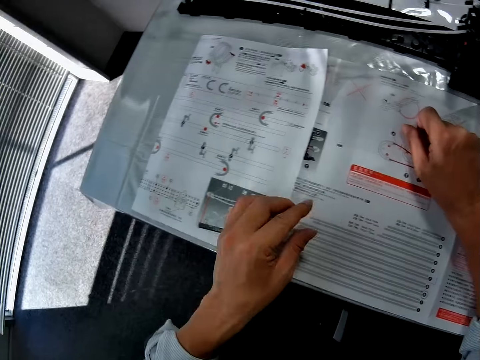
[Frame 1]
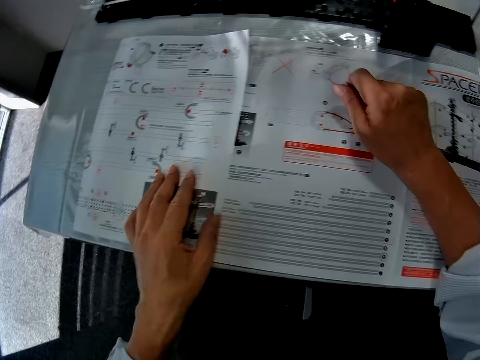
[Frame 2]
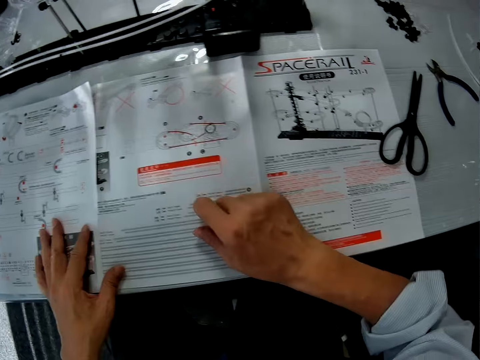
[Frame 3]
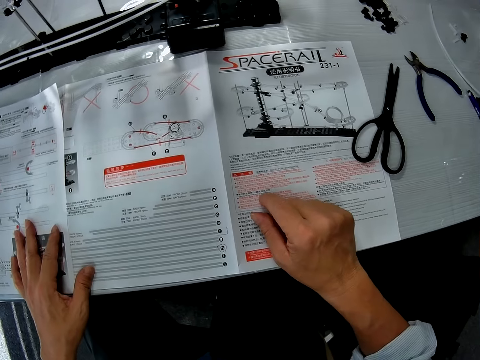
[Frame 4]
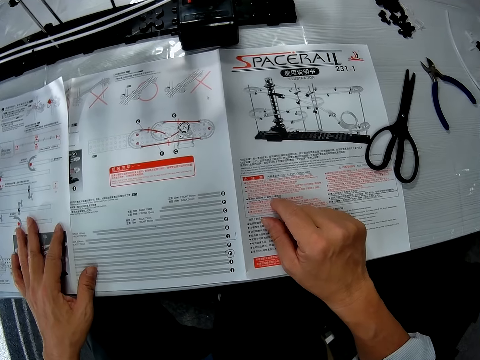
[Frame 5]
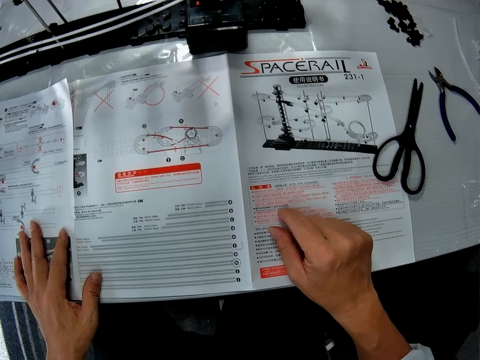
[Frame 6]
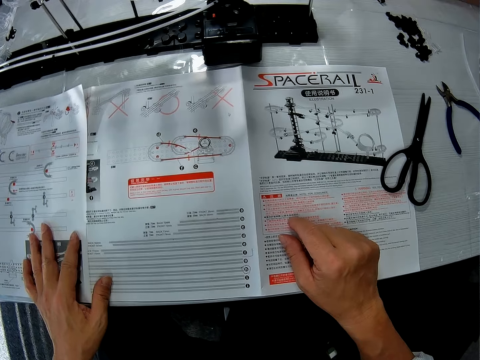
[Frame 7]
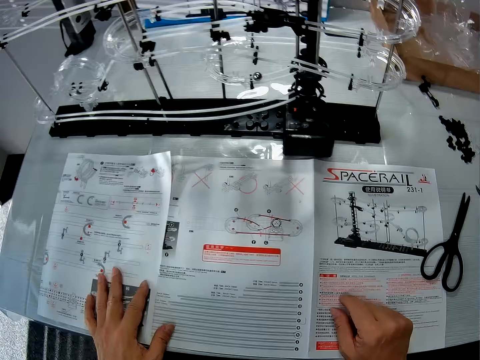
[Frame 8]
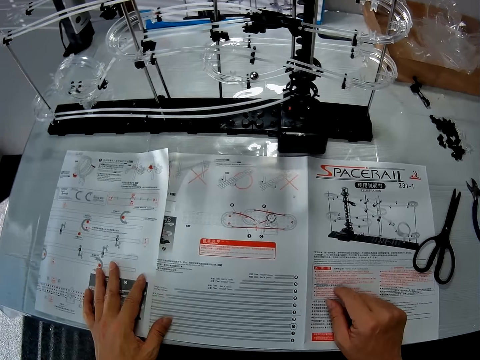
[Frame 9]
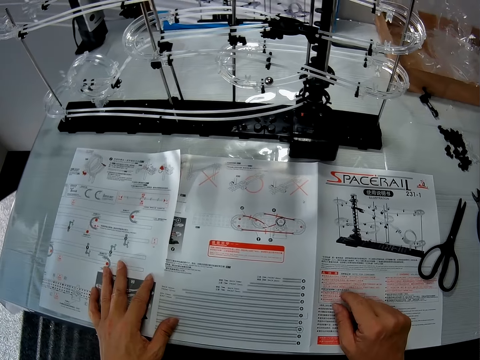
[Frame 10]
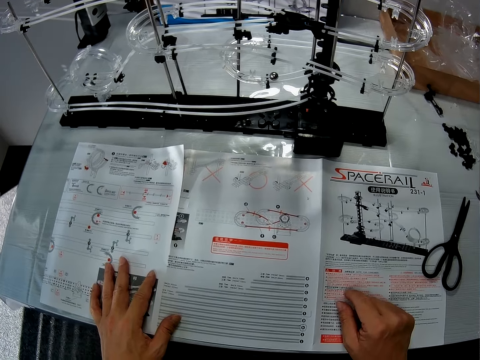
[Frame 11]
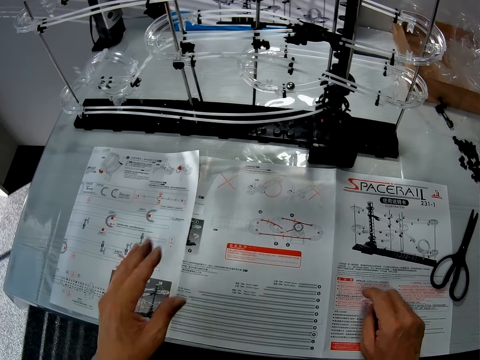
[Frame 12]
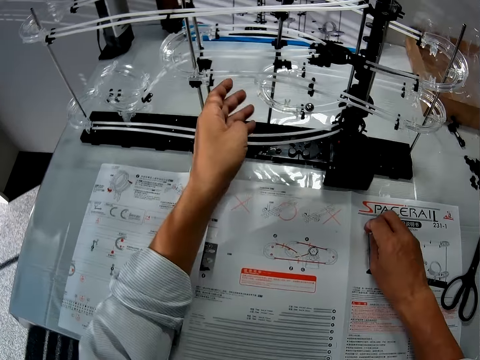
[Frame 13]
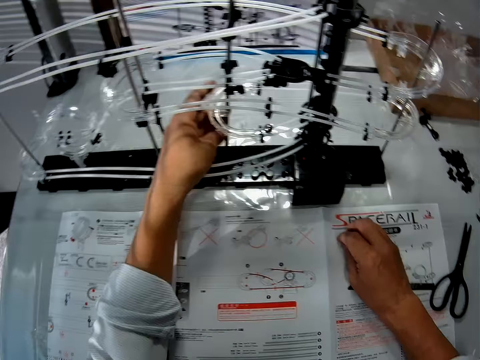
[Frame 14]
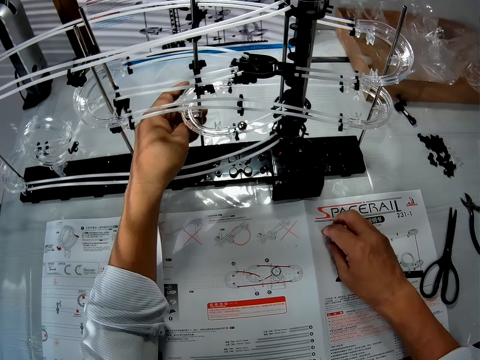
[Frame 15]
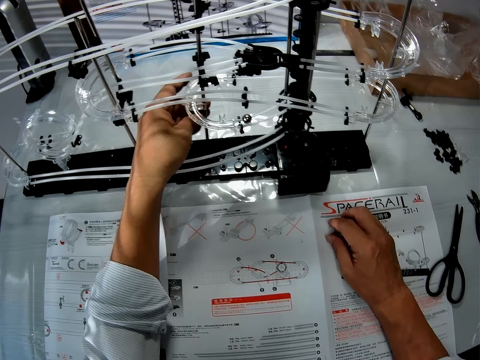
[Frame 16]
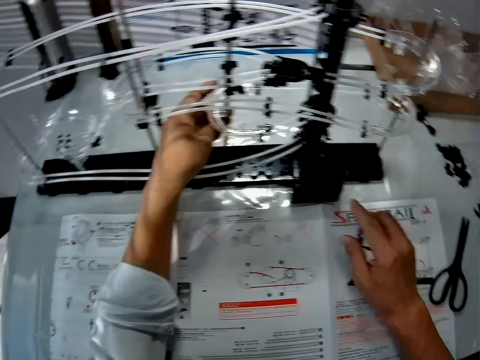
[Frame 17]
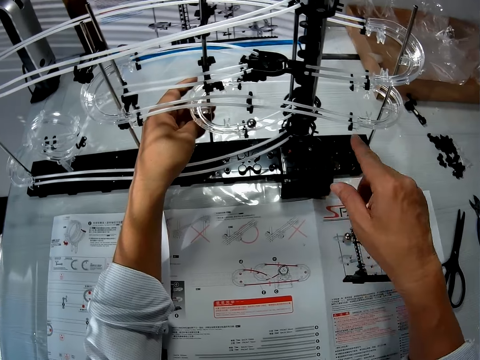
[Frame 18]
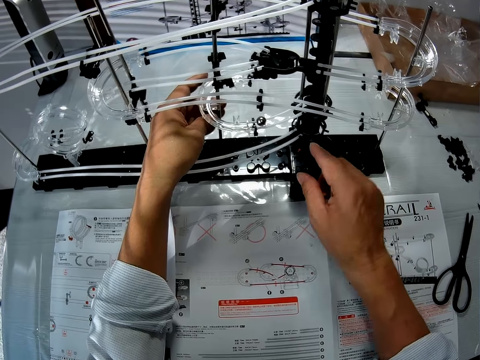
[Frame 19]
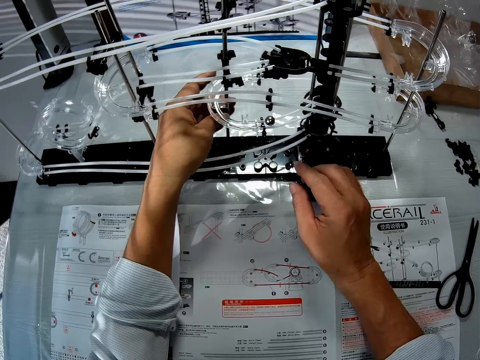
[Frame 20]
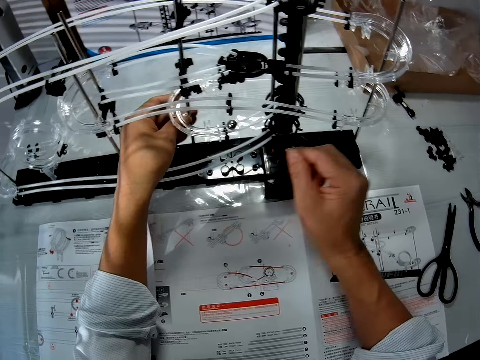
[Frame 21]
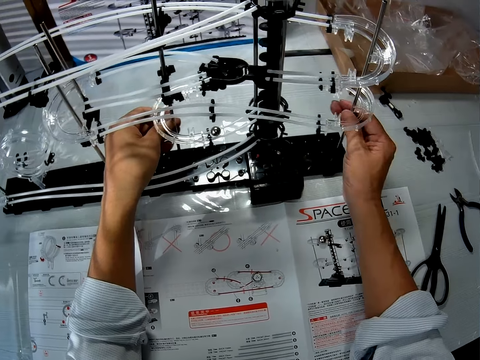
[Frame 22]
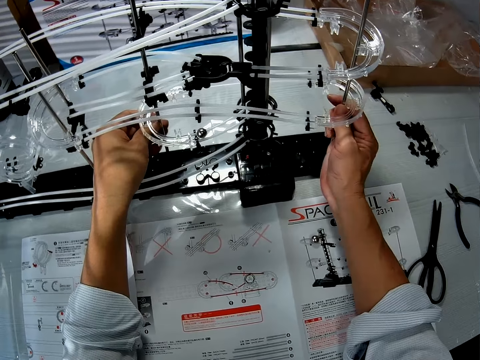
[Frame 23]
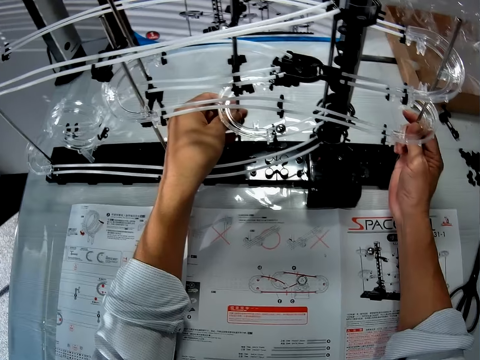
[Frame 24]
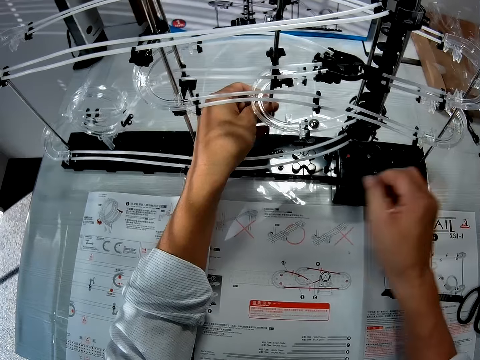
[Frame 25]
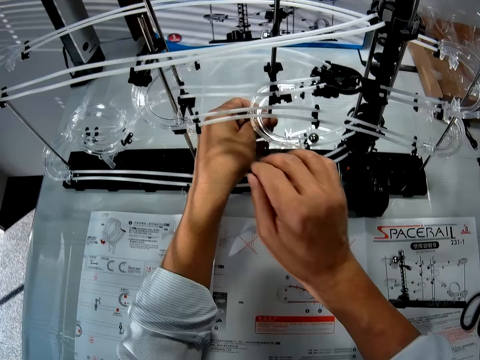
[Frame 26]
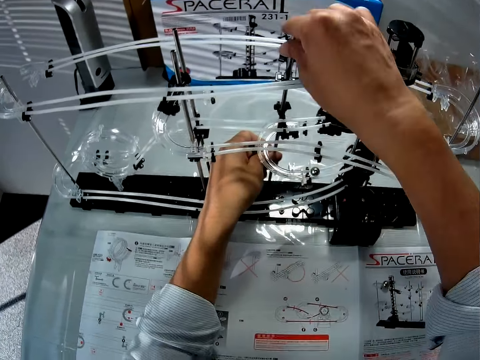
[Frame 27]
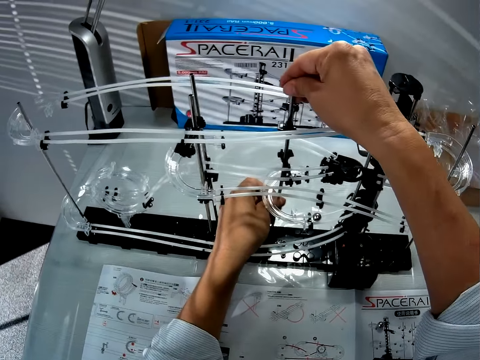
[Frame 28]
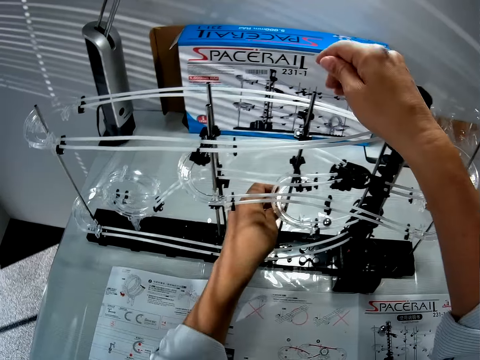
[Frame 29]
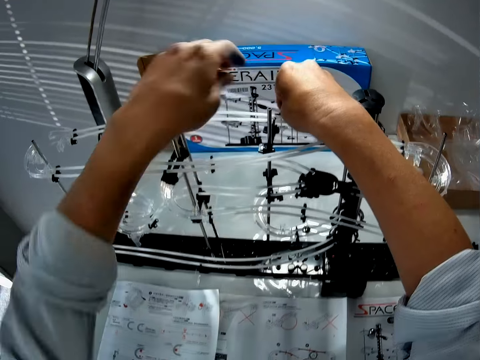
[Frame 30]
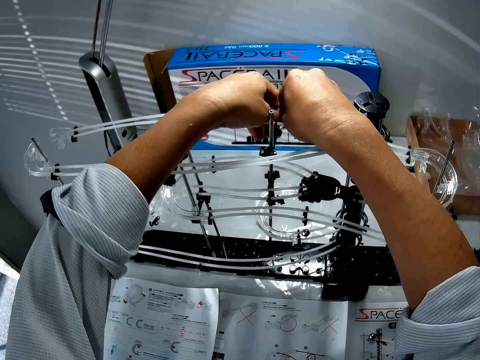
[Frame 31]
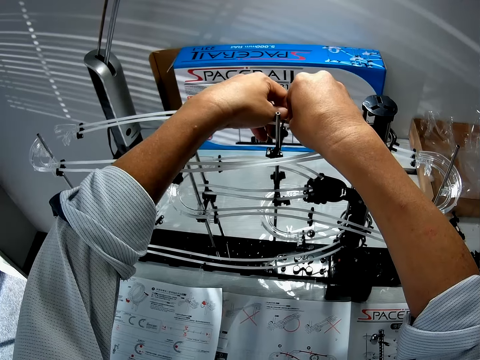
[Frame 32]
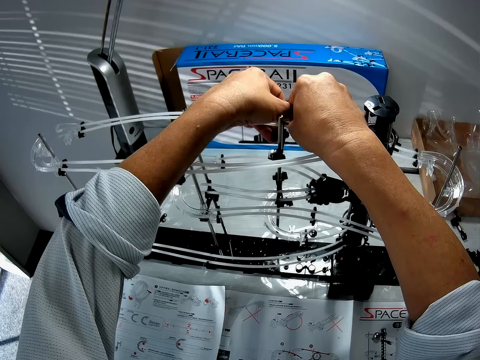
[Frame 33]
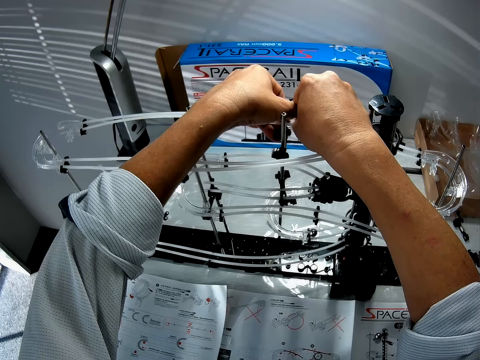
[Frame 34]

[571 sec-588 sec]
The camera wearer puts his hands on the paper. He reads a user's manual. He touches the space rail part. He makes adjustments to the roller coaster toy. He lifts his hand. He pulls the space rail part. He moves his hand. He touches the space rail top. He fixes the part of the space rail.

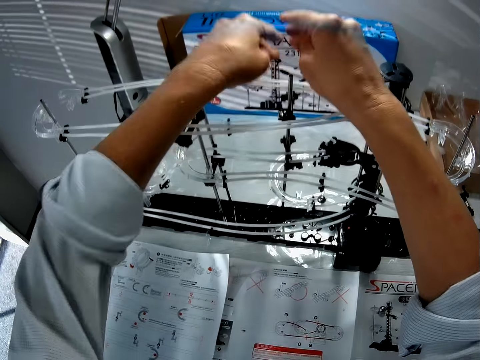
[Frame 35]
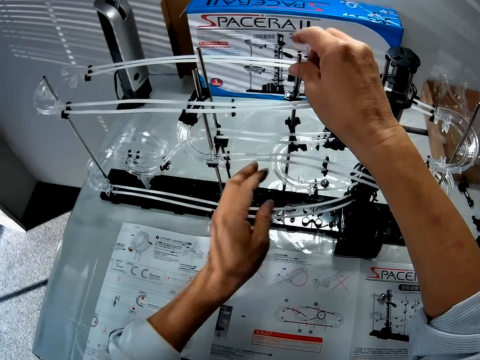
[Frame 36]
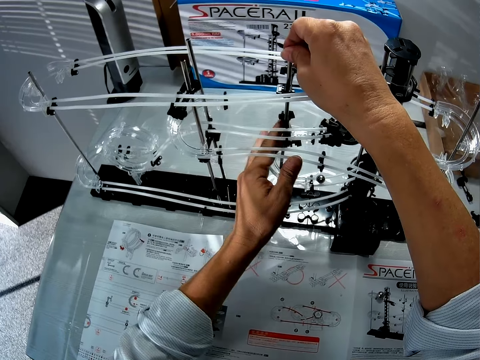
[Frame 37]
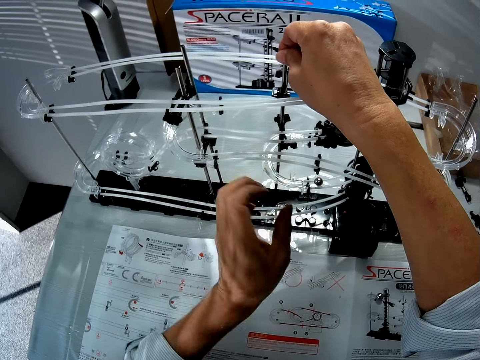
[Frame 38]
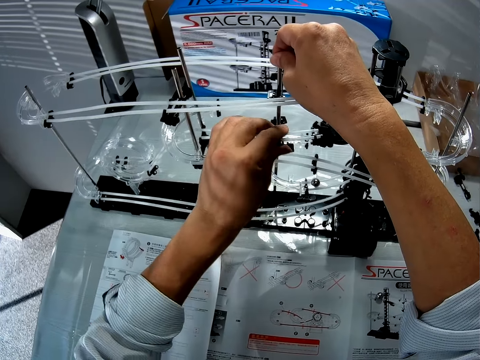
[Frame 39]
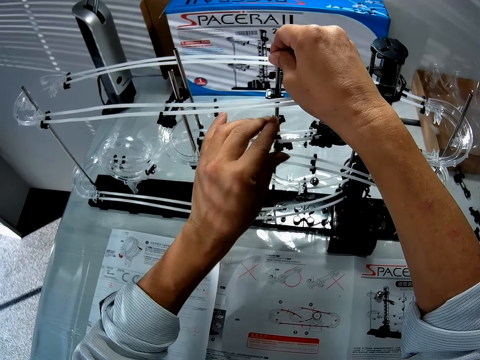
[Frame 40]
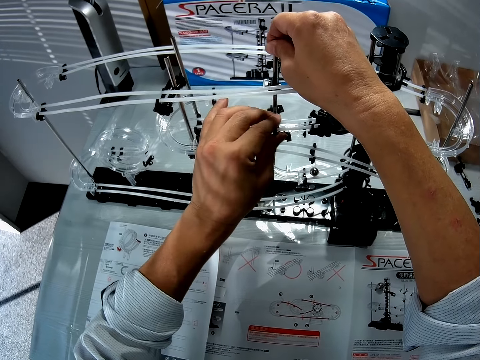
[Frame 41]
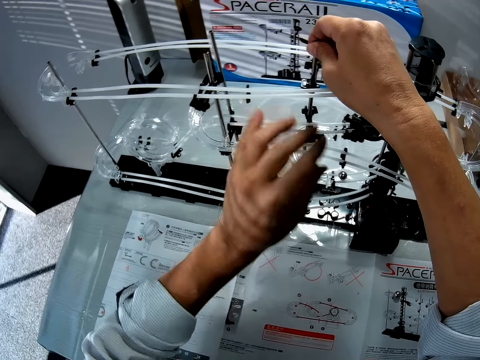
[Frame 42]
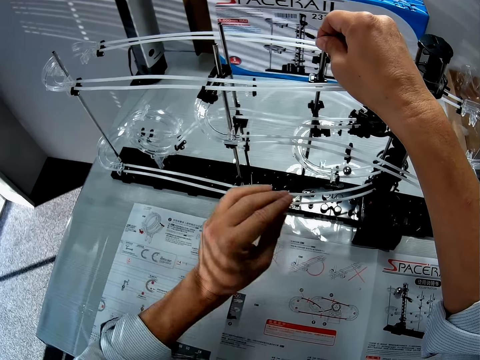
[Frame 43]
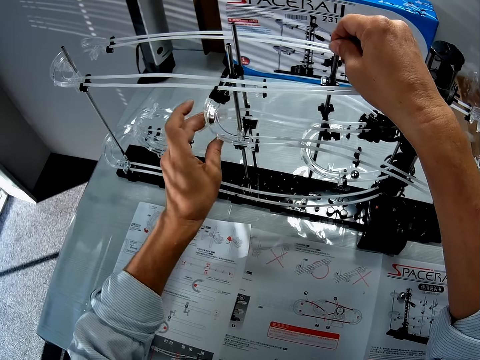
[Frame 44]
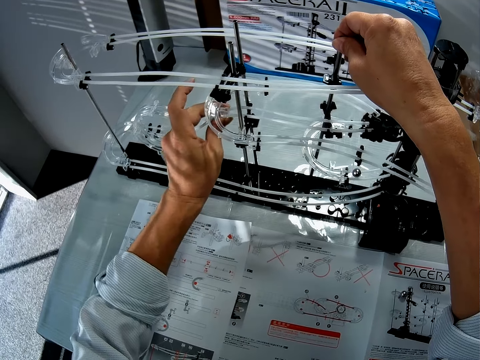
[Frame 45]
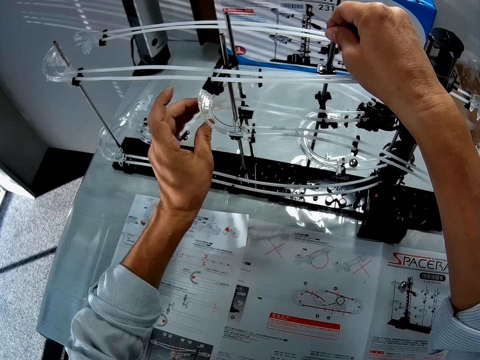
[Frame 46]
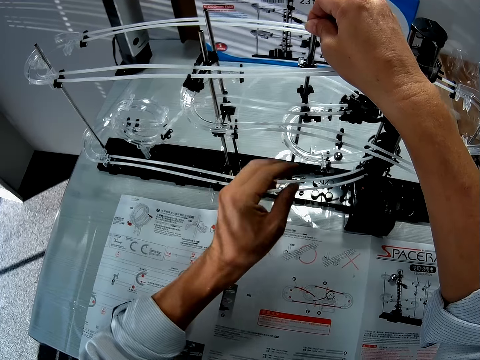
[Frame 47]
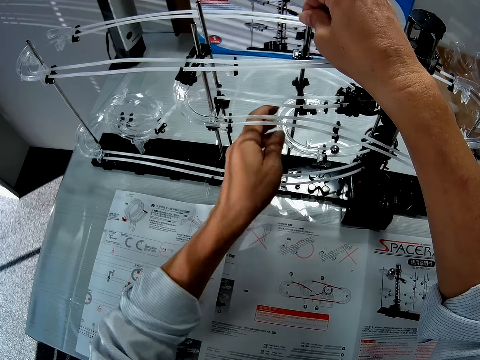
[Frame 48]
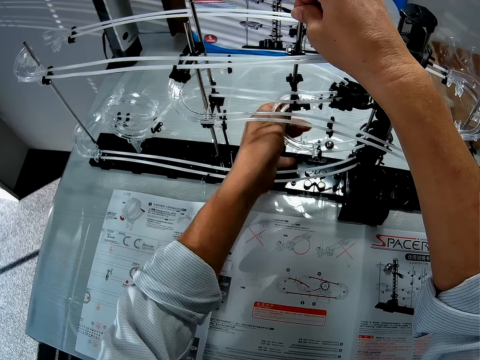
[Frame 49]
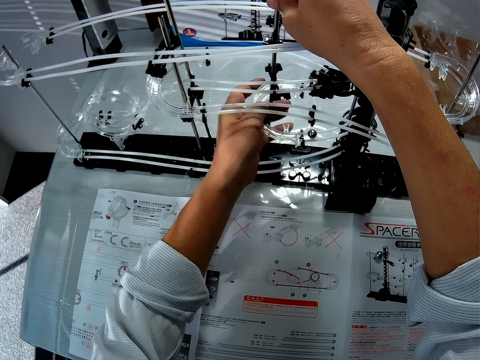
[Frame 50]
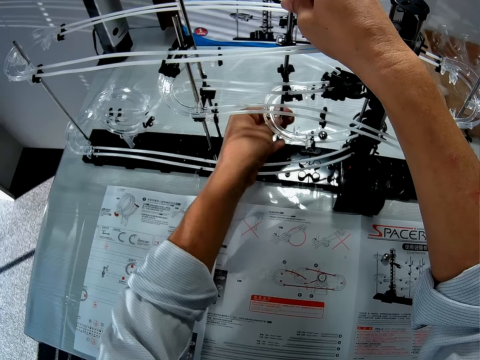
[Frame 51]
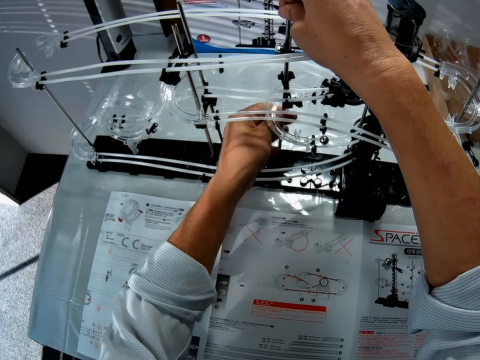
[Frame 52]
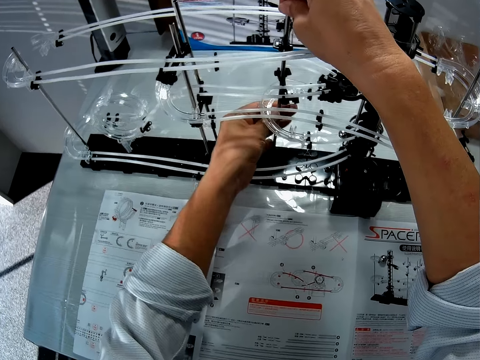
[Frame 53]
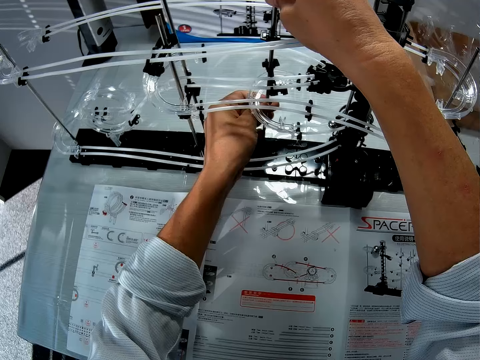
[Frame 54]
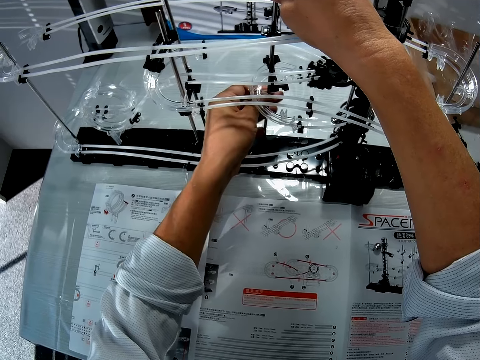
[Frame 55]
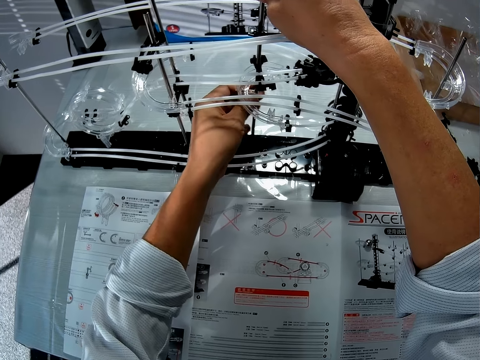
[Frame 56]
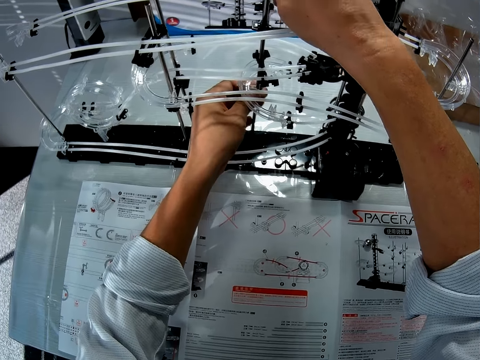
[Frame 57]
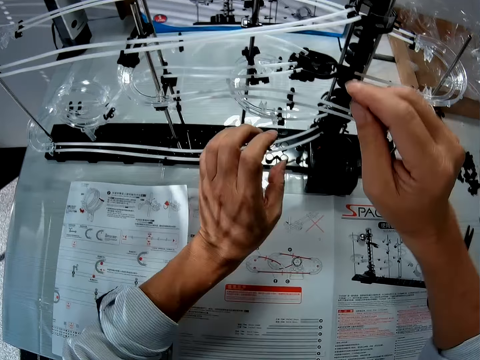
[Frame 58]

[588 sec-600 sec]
The camera wearer moves a hand. They touch the space rail part. They squeeze the space rail part. They move one hand as the other hand touches the space rail. They touch the other part of the space rail. They push the part of the space rail.
